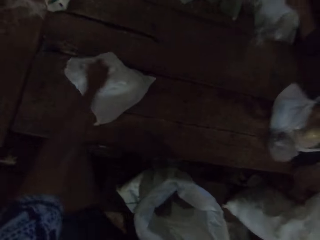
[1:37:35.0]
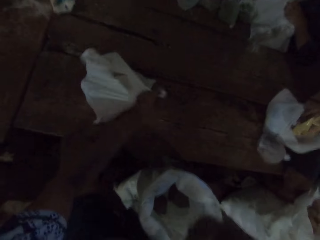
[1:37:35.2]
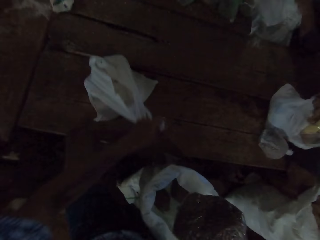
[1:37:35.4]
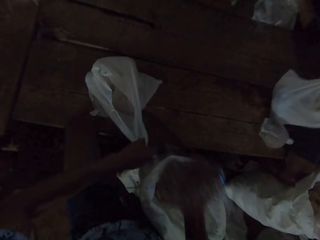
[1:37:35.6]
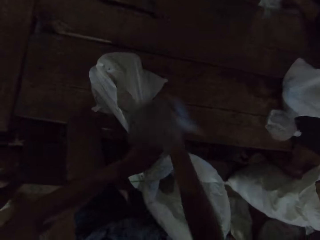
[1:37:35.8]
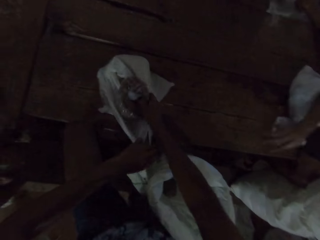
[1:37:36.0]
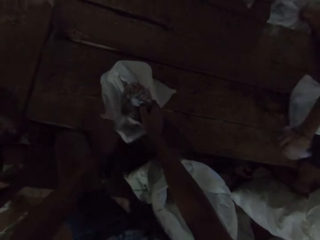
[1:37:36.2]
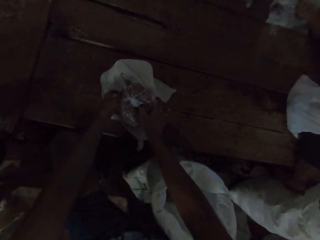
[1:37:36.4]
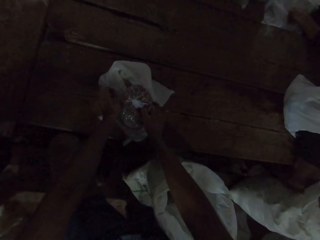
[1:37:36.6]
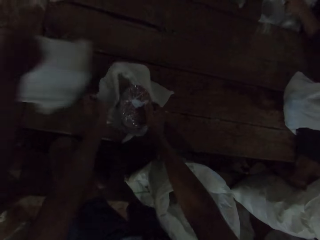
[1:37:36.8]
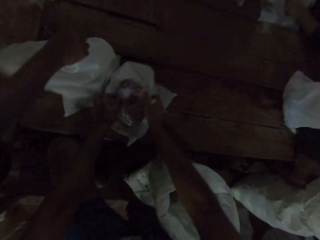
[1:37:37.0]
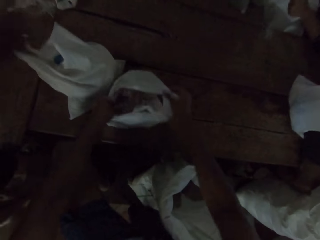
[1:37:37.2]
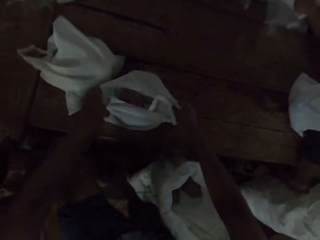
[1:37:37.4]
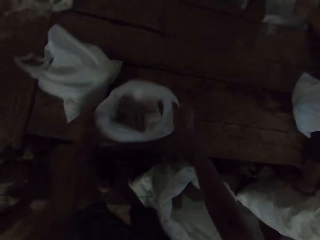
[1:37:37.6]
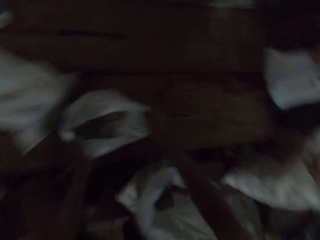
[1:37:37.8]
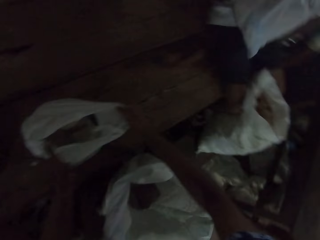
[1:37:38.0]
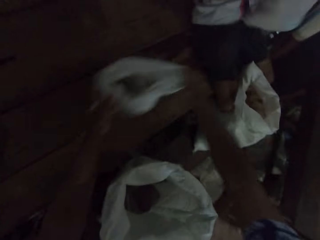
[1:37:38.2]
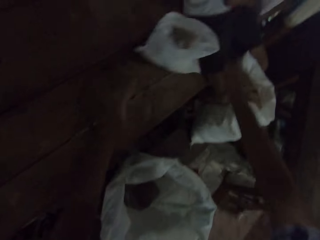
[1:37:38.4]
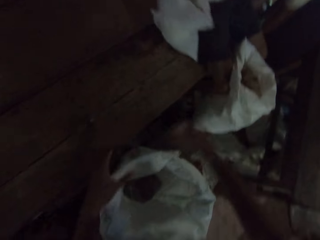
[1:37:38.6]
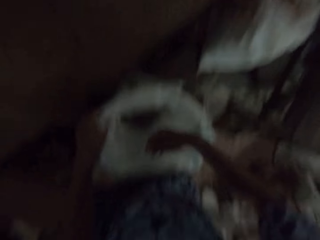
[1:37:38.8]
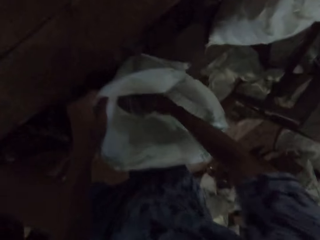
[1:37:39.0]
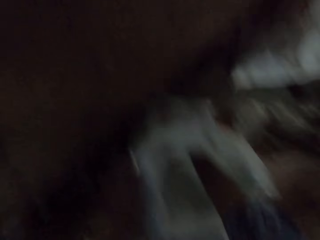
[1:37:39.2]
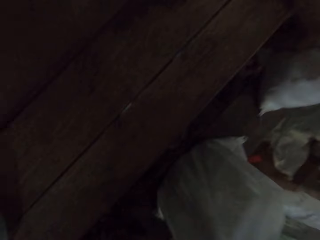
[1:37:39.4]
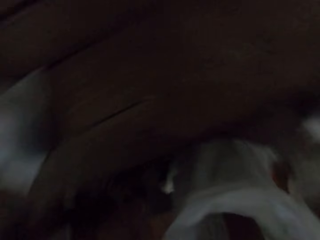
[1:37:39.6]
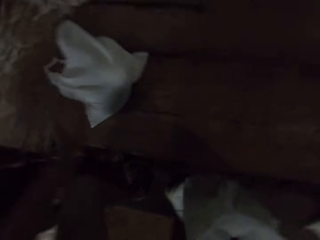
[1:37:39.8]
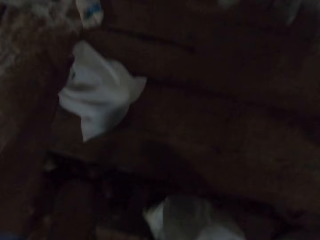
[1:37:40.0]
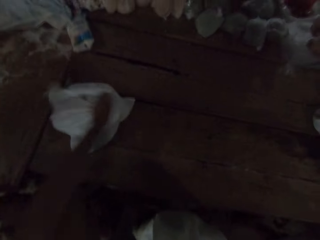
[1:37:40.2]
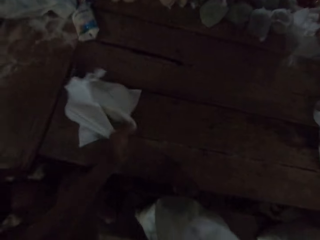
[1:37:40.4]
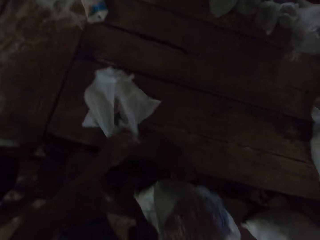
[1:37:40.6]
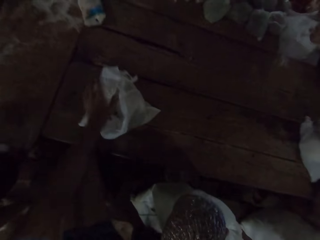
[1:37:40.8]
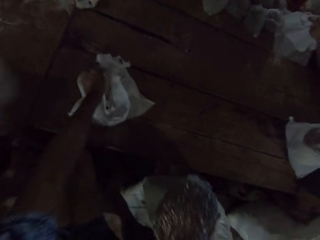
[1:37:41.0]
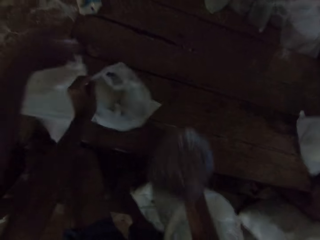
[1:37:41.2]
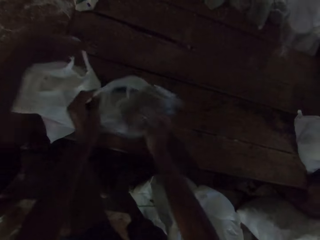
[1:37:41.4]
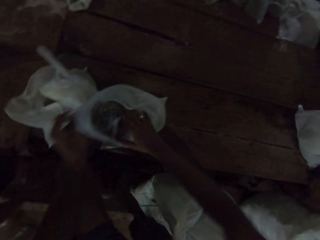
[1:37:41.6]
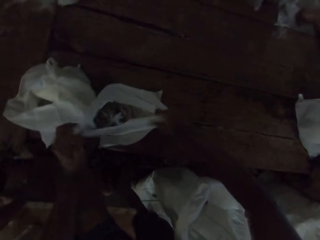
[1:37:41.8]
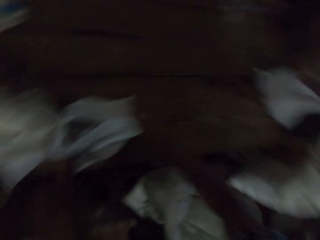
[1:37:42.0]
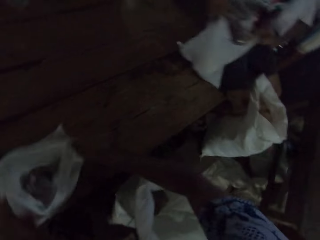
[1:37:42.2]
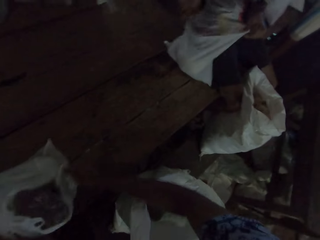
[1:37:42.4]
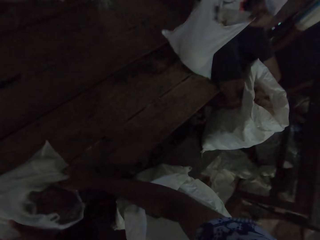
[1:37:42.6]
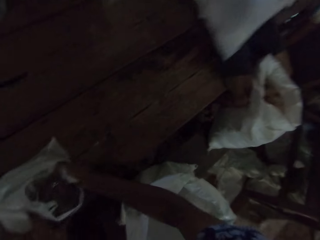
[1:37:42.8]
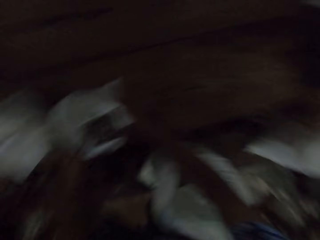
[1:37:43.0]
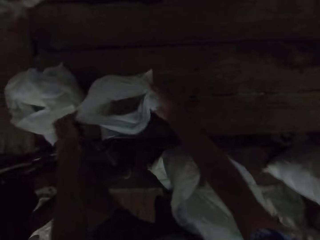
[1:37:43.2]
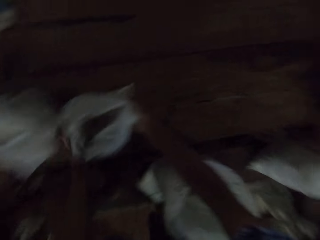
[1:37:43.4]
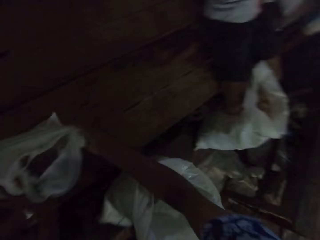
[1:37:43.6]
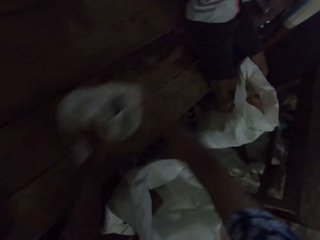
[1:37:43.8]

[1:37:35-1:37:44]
The camera wearer takes a packet of beans. He puts the pack in a nylon bag with his right hand. A man drops the nylon bag on the table with his right hand. The camera wearer adjusts the nylon bag on the table with both hands. He pushes away the paper bag. He picks up a pack of beans from the bag with his right hand. The man drops the nylon bag on the table with his right hand. The camera wearer opens the bag. He puts the pack in the nylon bag with his right hand. He adjusts the nylon bag on the table with both hands. Another man adjusts the nylon bag on the table with both hands.

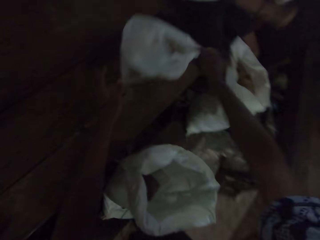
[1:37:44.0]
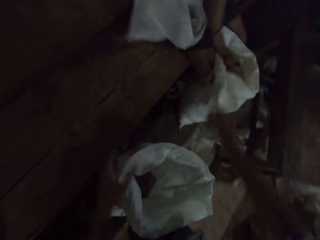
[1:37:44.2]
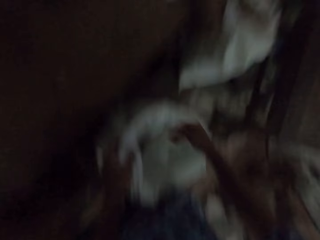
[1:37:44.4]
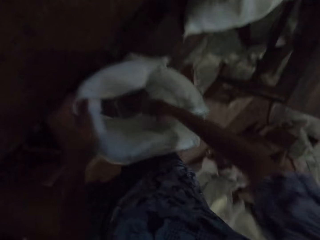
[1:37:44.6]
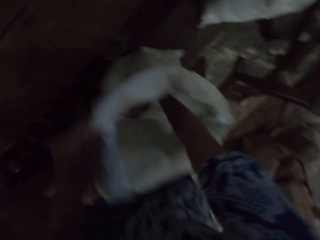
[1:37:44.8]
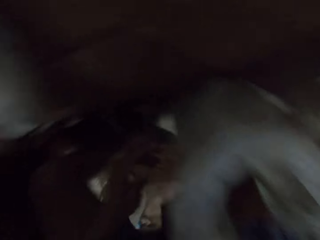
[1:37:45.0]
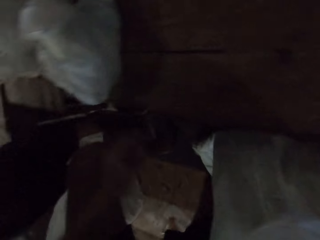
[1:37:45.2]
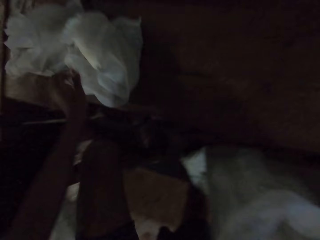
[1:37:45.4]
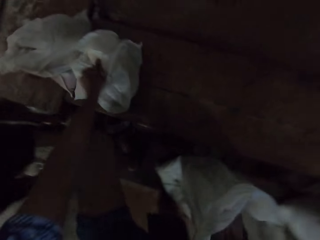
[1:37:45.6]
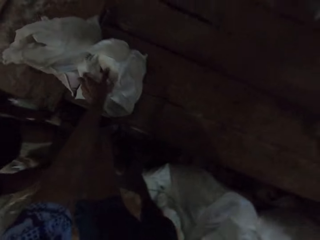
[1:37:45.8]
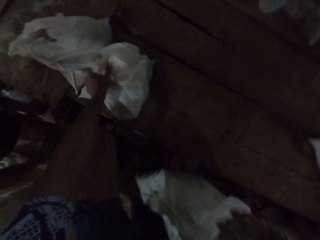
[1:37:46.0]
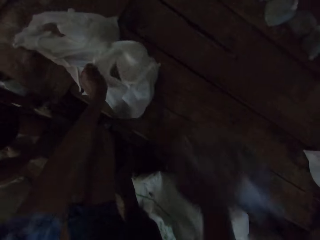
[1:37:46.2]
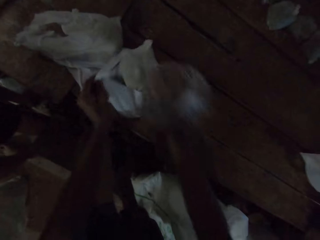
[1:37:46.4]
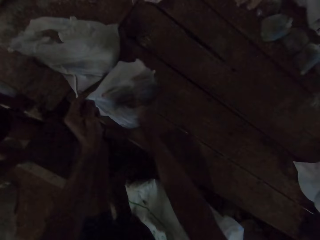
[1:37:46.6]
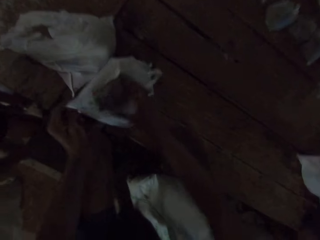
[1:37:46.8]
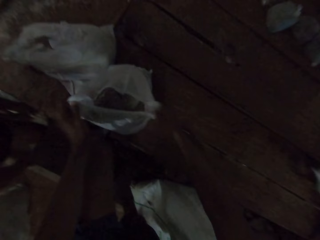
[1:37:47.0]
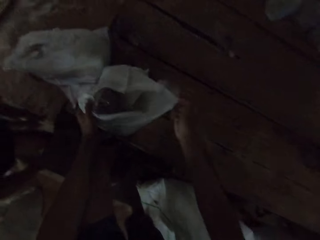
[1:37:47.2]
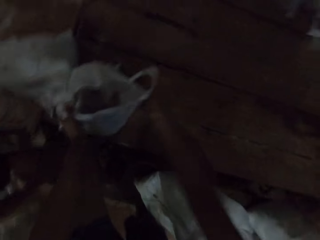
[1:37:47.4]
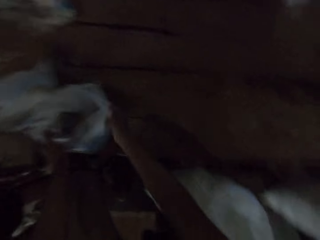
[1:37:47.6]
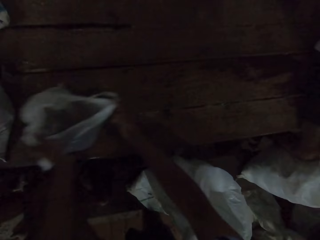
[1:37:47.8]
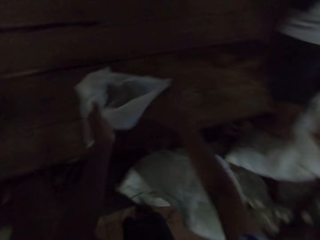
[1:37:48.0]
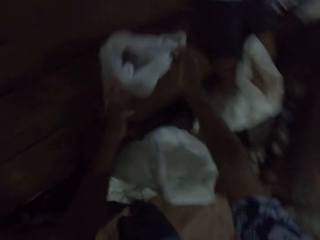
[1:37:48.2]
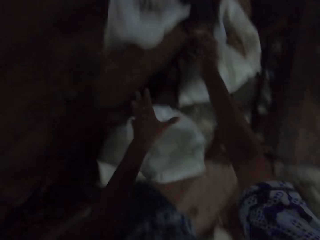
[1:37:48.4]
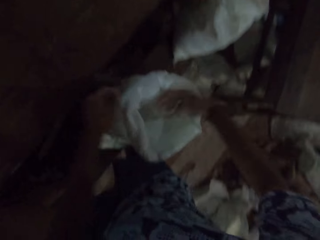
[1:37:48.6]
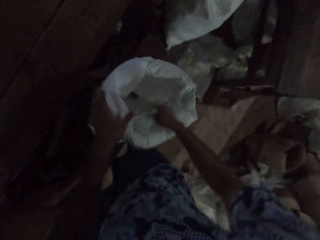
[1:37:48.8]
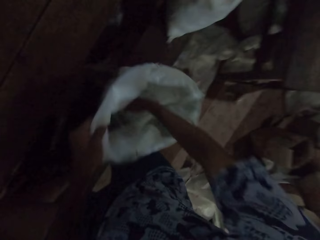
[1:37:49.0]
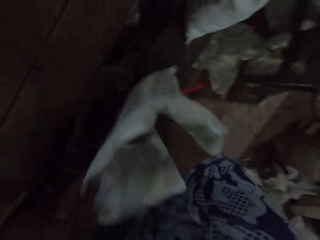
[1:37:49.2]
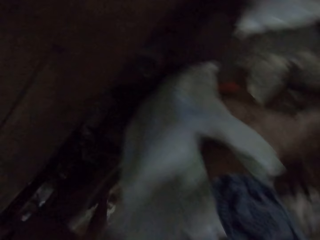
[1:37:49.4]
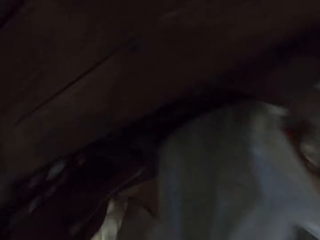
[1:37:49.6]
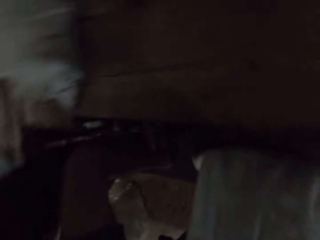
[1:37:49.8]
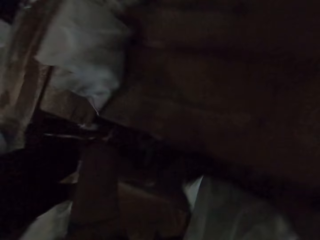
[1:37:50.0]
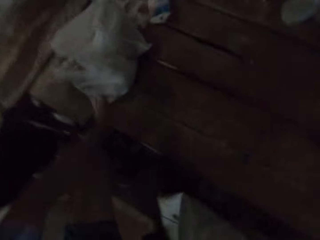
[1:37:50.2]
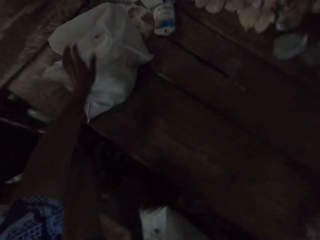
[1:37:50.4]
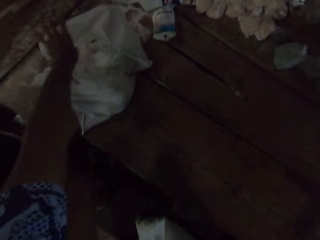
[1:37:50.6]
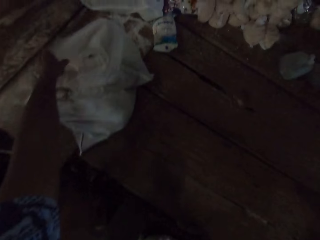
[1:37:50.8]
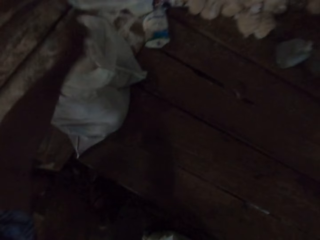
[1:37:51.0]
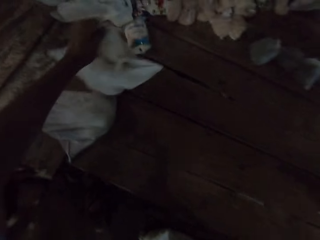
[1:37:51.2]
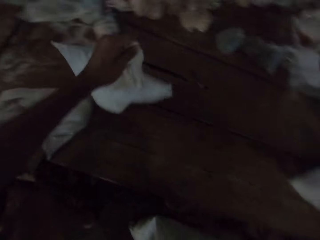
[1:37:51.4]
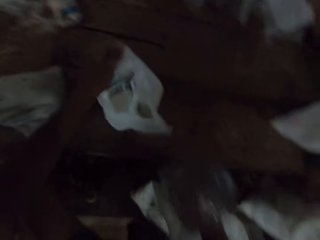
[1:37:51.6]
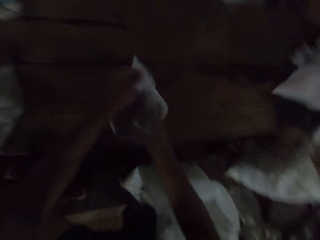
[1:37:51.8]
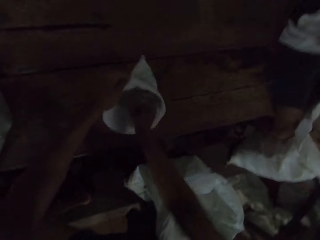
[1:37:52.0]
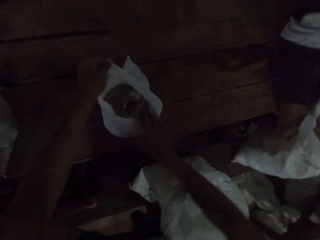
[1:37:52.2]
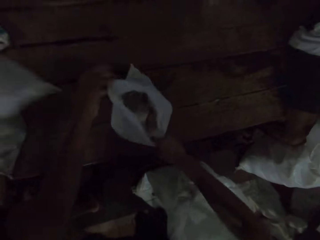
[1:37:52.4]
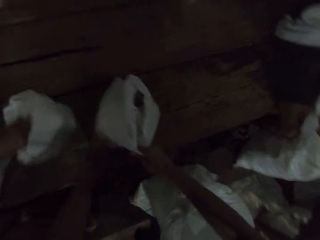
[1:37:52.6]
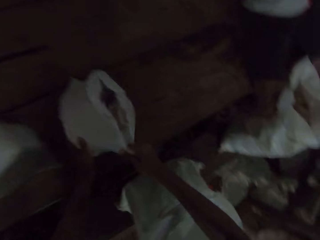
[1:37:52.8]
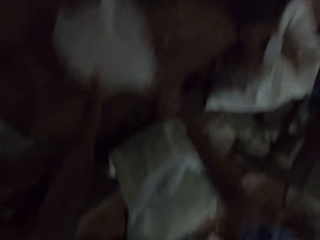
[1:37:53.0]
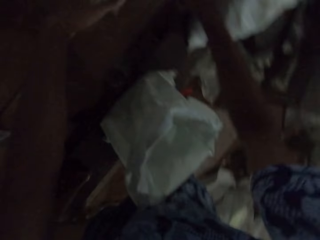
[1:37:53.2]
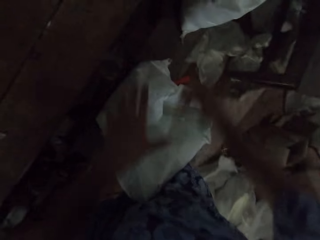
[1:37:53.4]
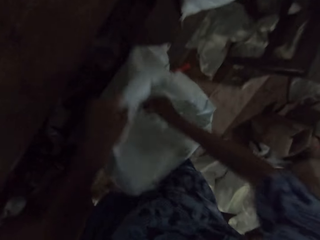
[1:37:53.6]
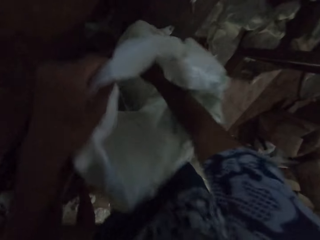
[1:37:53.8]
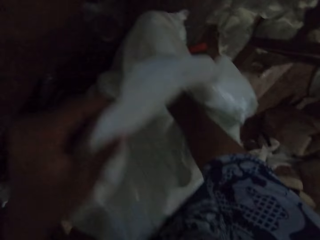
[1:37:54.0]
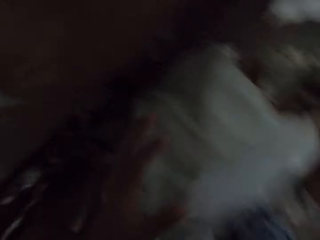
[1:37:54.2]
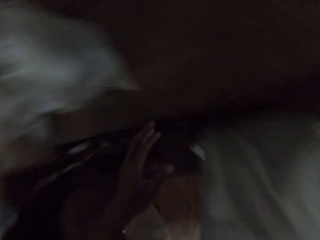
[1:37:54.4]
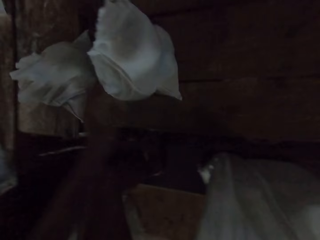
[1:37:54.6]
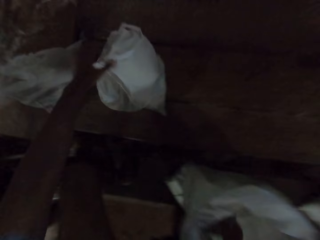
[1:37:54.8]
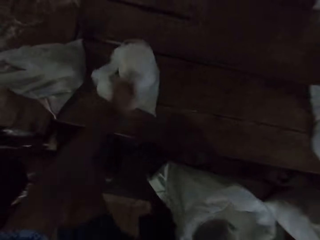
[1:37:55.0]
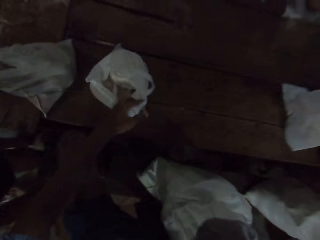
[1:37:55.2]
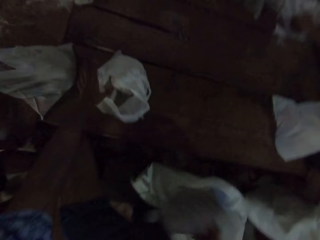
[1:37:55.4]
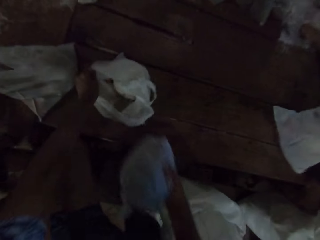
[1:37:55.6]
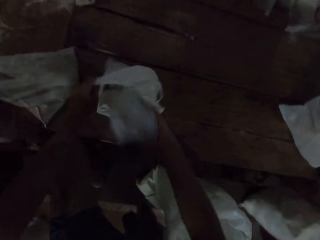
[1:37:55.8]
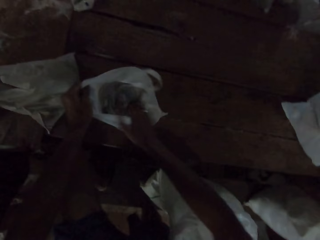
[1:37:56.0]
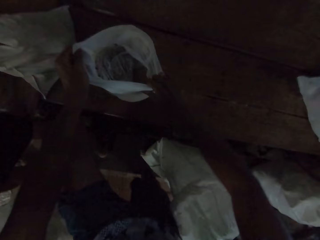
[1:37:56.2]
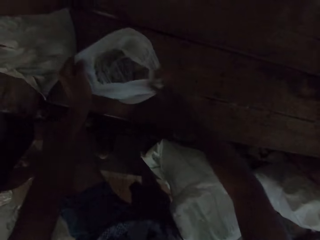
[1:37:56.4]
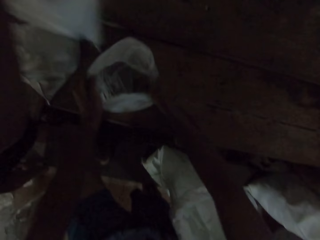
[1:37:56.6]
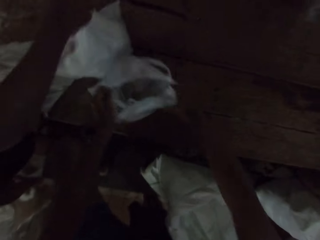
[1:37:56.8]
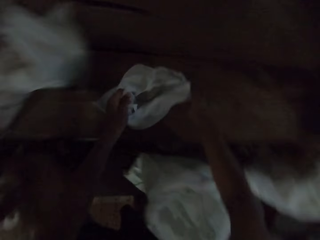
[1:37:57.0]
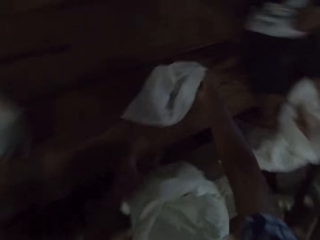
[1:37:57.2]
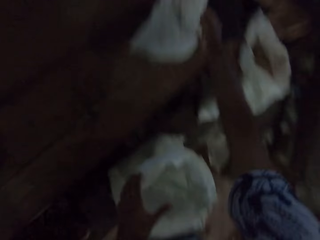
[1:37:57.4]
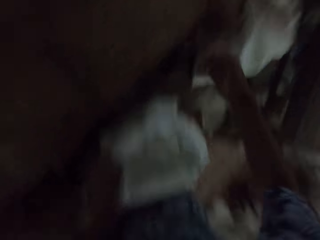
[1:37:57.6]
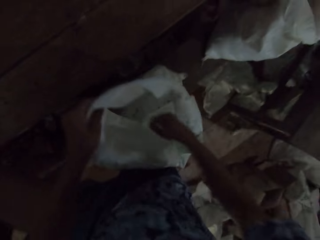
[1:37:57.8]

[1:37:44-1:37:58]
The camera wearer pushes away the paper bag. He picks up a pack of beans from the bag with his right hand. He puts the pack in a nylon bag with his right hand. He adjusts the nylon bag on the table with both hands. He pushes away the paper bag. He picks up a pack of beans from the bag with his right hand. He takes a bag. He puts the pack in the nylon bag with his right hand. He adjusts the nylon bag on the table with both hands. A man drops the nylon bag on the table with his right hand. The camera wearer pushes away the paper bag. He picks up a pack from the bag with his right hand. He puts the pack in the nylon bag with his right hand. He adjusts the nylon bag on the table with both hands. The man drops the nylon bag on the table with his right hand. The camera wearer pushes away the paper bag.
